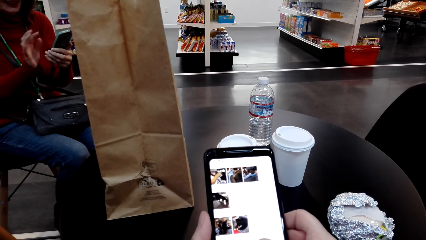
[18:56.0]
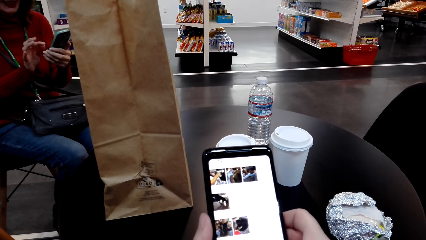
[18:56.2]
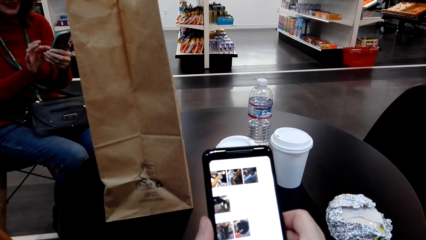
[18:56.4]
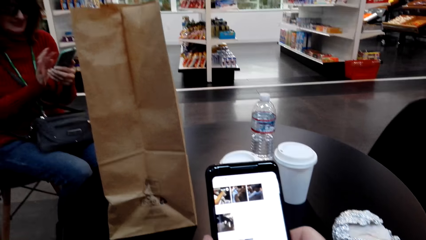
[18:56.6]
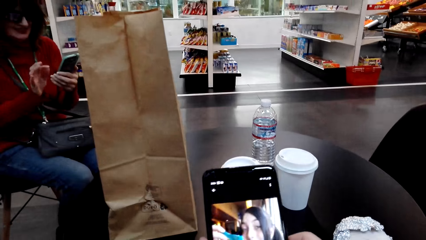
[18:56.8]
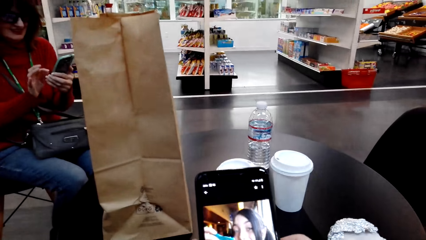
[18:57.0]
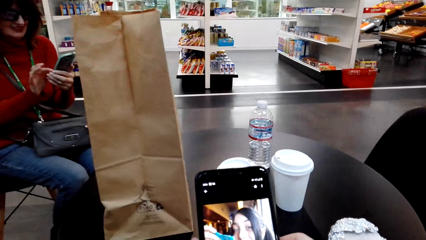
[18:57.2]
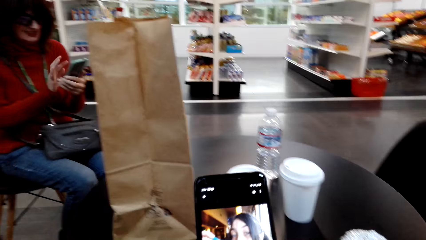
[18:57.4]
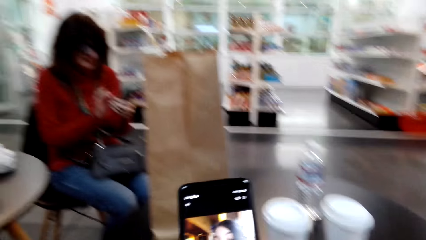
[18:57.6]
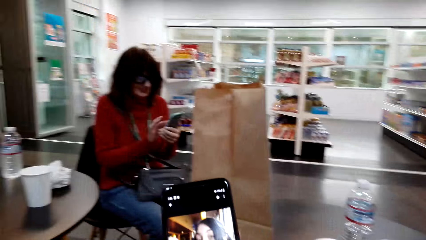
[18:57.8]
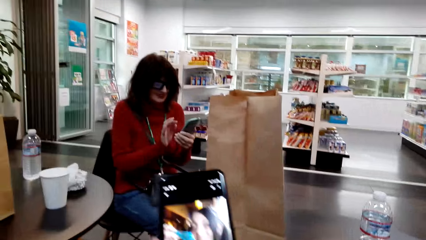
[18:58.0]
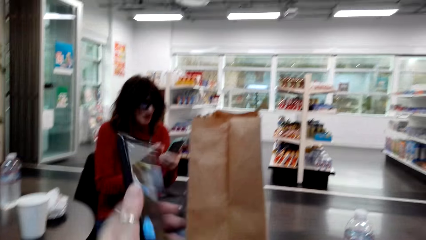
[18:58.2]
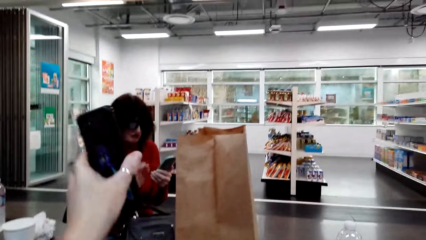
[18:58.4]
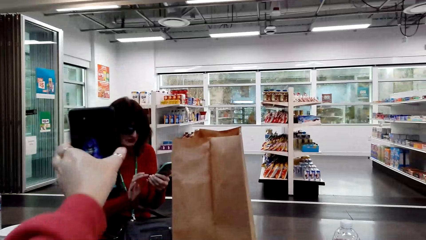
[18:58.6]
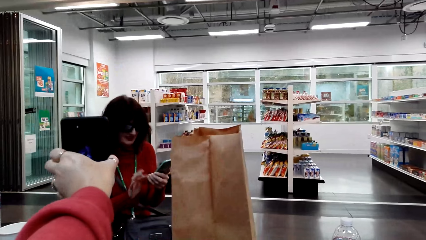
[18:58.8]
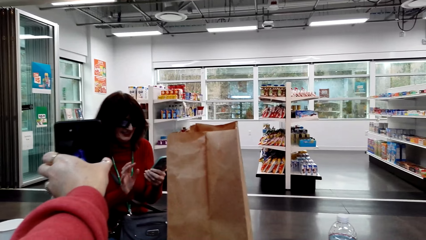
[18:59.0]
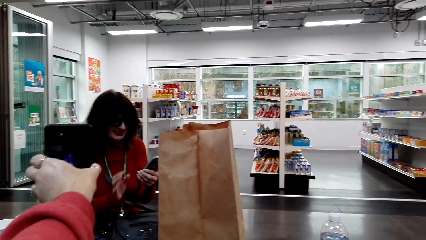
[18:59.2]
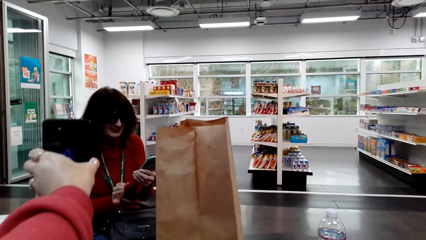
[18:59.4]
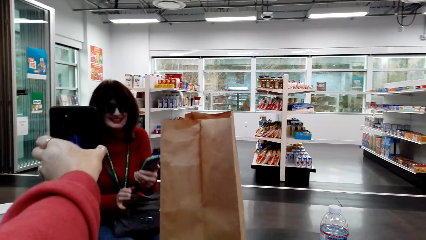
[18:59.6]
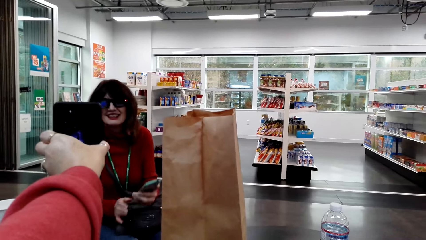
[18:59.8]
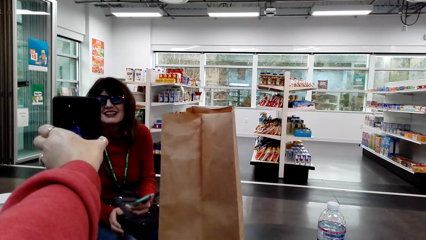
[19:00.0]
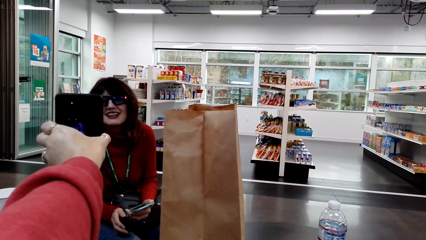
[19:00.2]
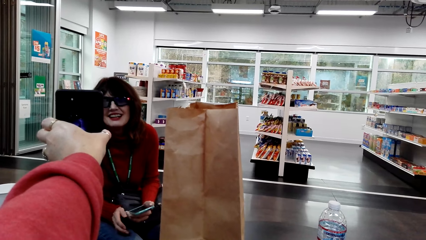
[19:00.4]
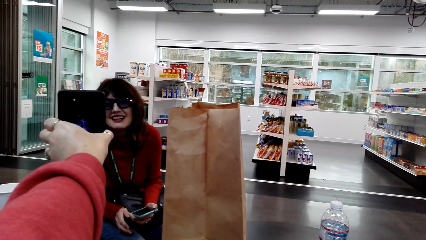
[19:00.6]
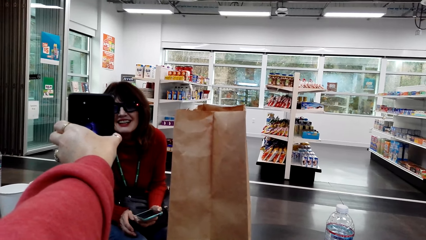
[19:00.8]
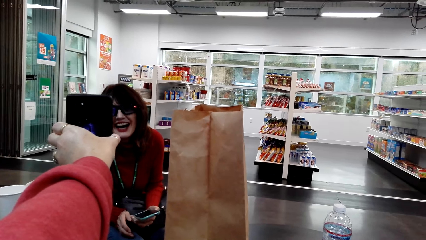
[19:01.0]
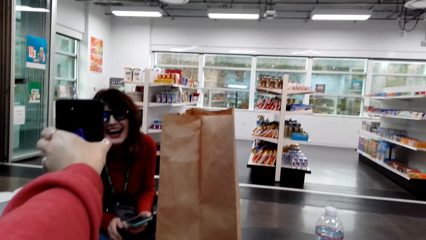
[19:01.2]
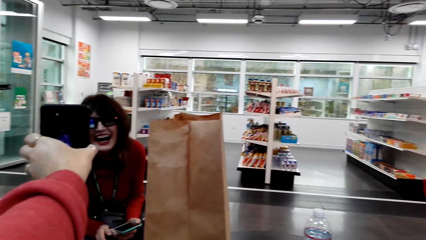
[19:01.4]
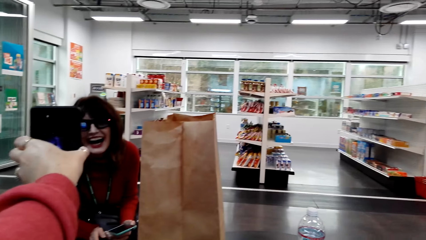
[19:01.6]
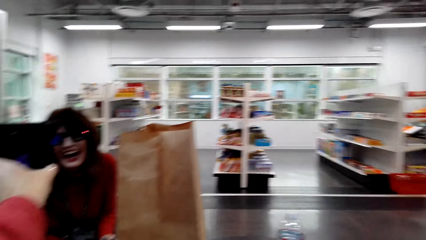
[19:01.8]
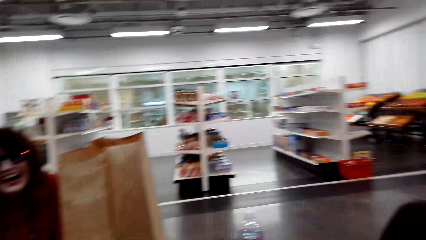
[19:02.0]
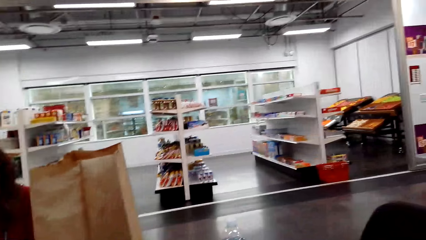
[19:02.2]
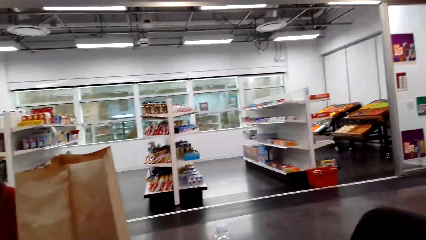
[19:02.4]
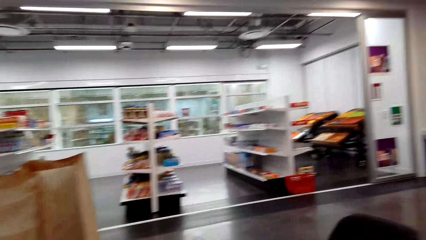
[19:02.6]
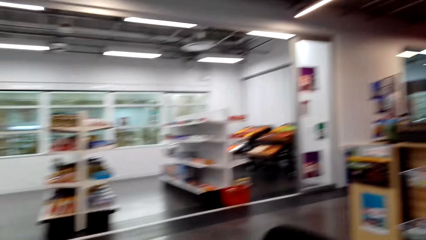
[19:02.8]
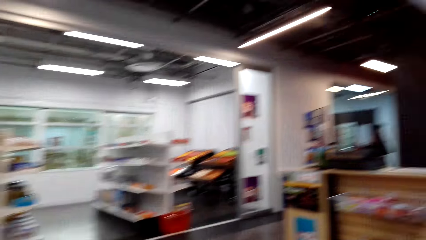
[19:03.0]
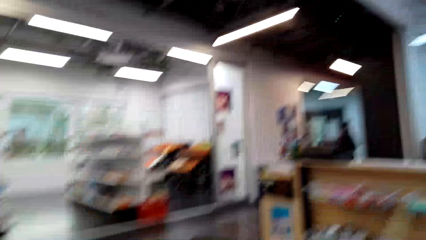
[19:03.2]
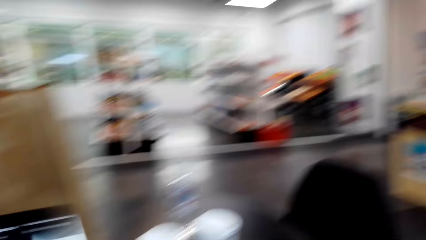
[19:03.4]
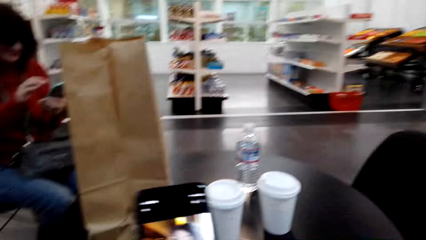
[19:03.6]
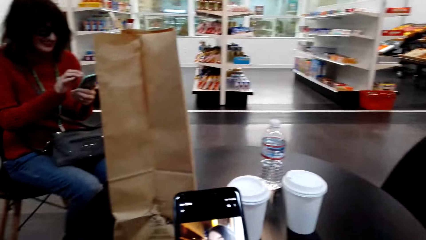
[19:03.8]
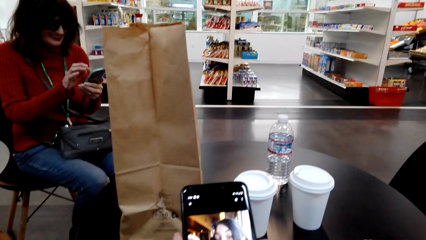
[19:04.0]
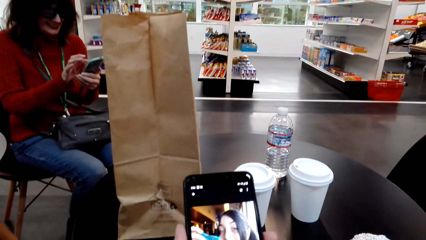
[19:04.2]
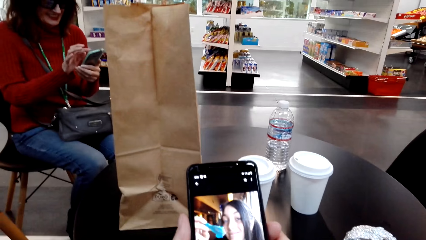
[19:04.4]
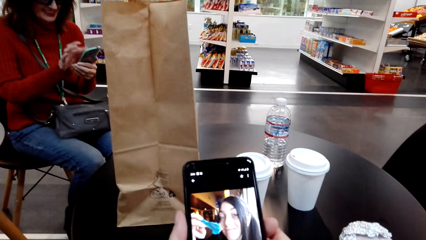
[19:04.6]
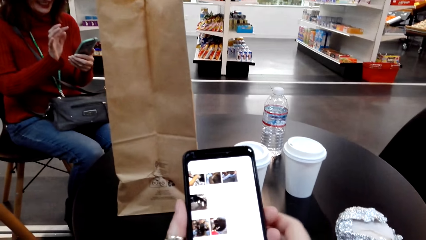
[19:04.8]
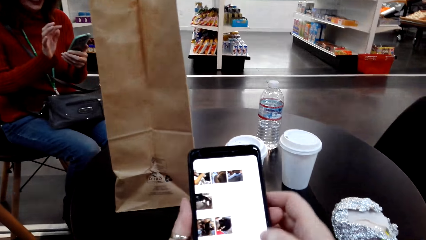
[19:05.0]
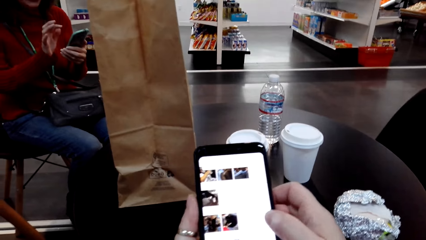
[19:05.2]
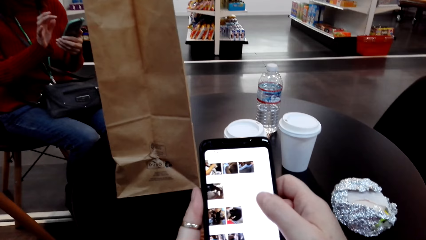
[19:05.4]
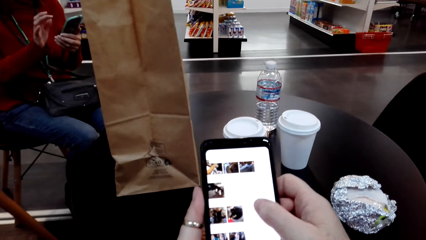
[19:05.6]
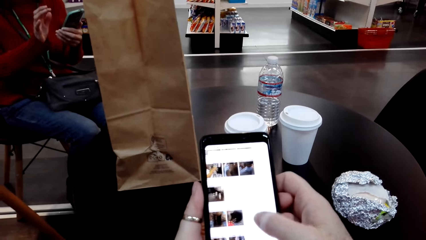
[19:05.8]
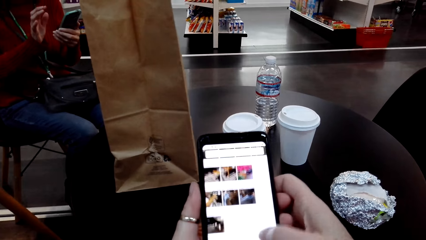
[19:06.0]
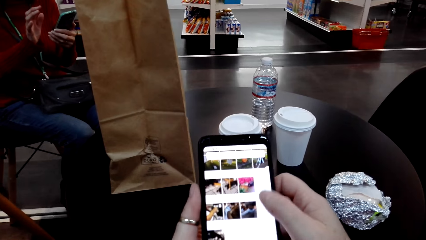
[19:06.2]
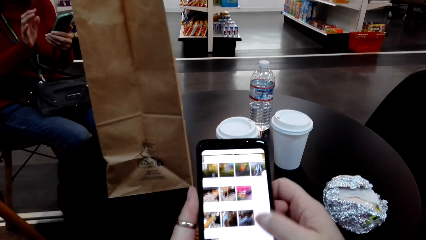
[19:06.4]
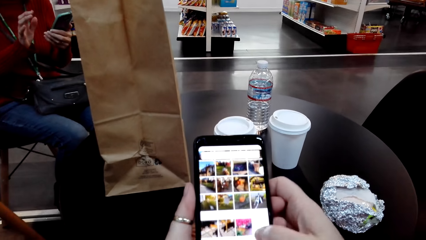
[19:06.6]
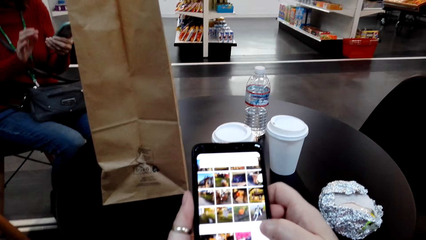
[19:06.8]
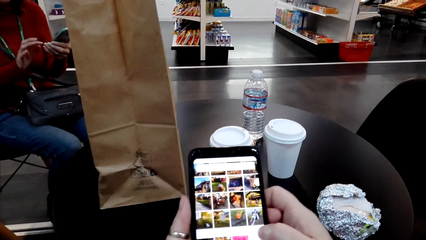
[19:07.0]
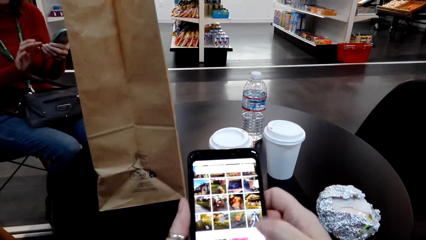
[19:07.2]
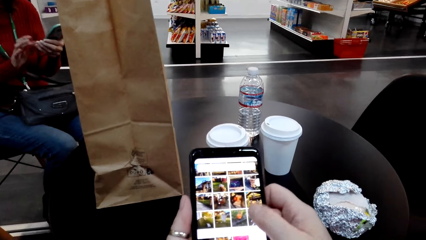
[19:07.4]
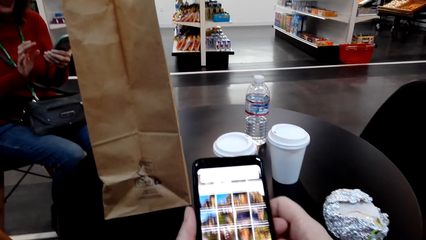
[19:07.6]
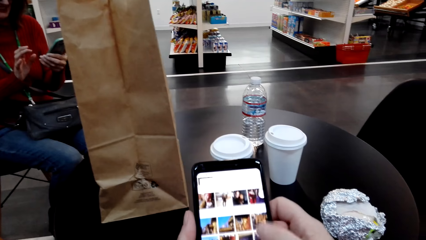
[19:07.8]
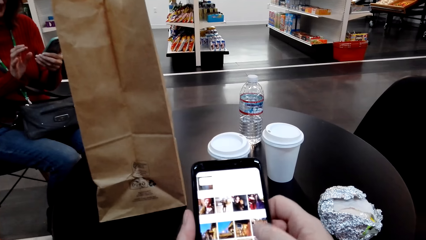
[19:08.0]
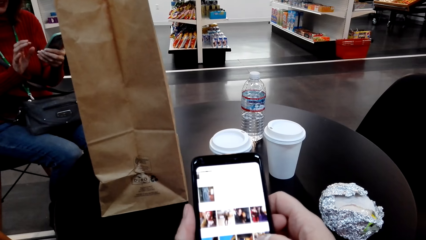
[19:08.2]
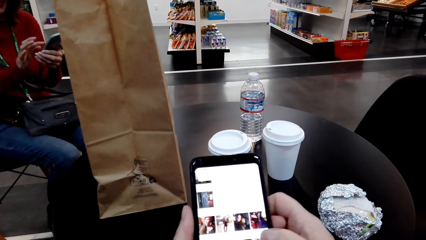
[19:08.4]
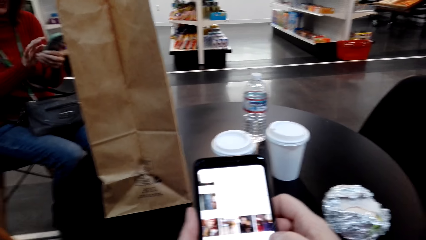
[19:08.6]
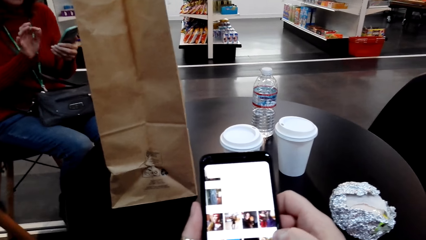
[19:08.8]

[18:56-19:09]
The camera wearer shows a woman a picture in her phone. They operate her phone.

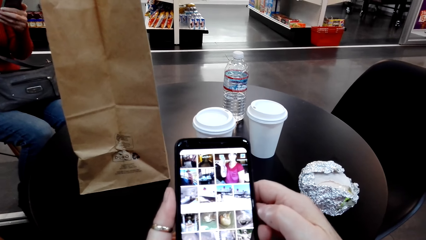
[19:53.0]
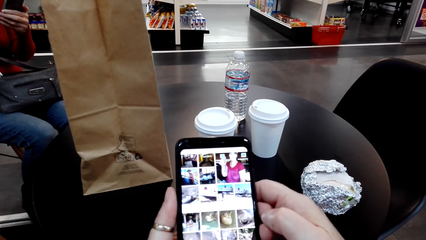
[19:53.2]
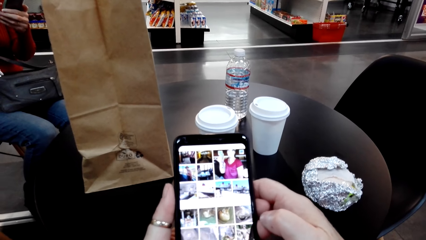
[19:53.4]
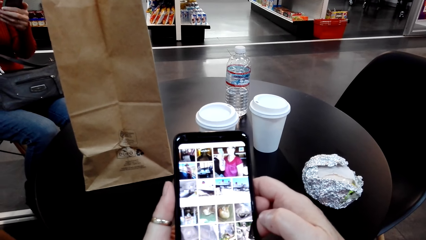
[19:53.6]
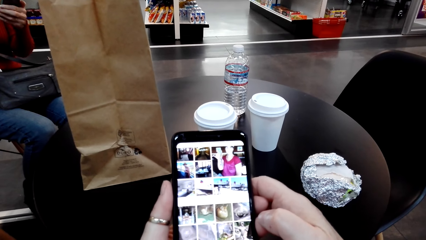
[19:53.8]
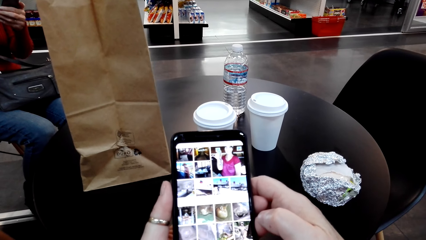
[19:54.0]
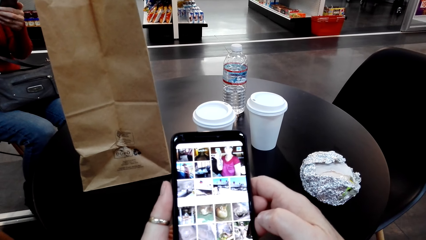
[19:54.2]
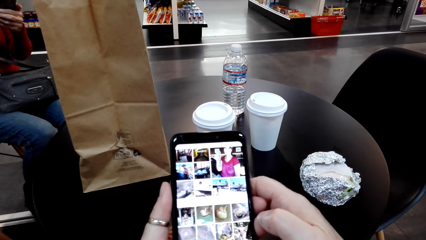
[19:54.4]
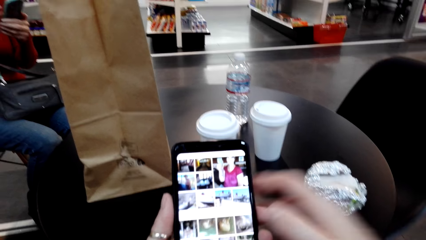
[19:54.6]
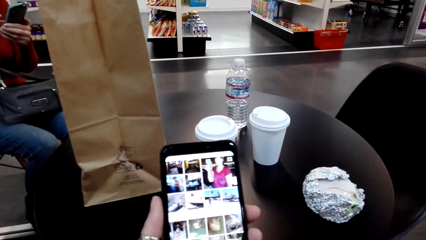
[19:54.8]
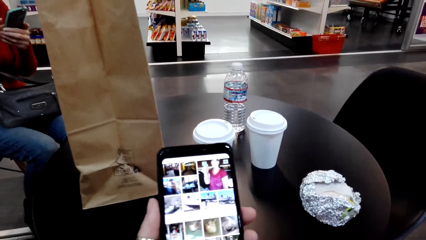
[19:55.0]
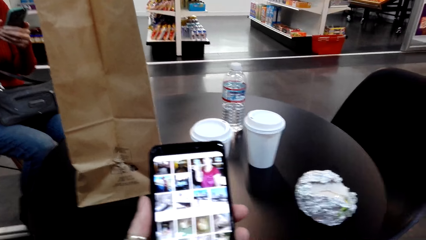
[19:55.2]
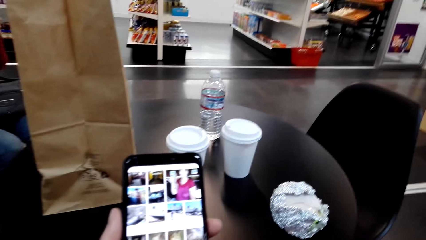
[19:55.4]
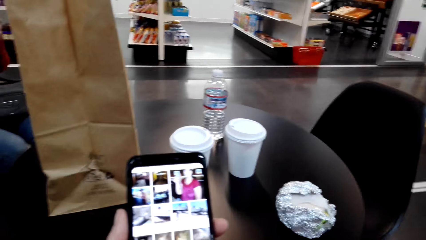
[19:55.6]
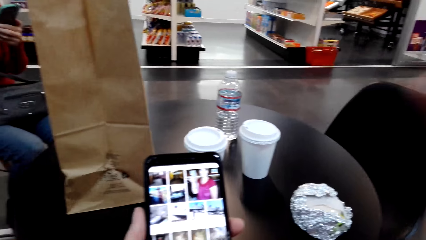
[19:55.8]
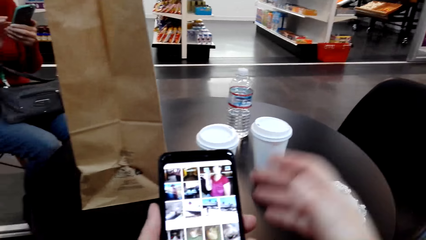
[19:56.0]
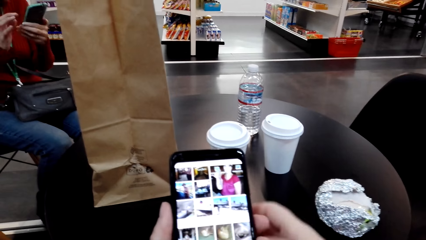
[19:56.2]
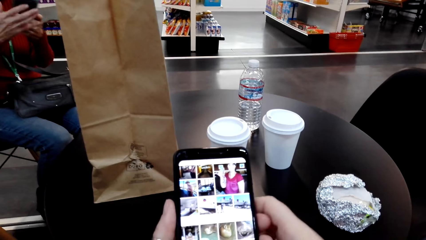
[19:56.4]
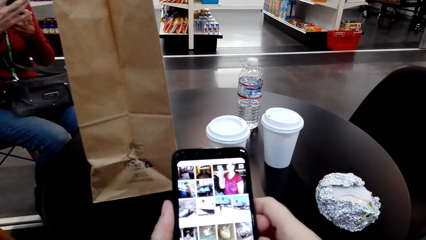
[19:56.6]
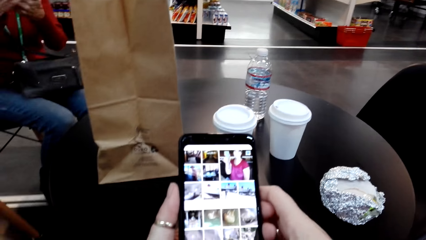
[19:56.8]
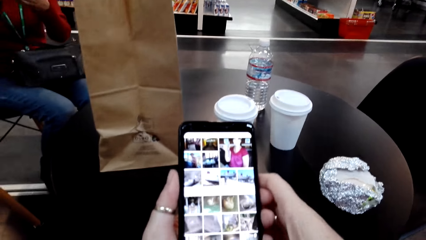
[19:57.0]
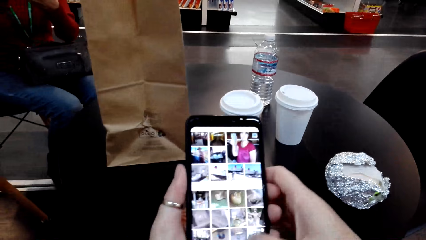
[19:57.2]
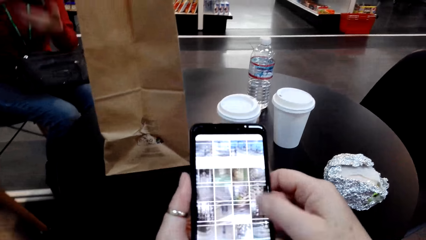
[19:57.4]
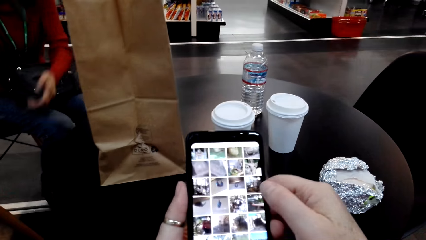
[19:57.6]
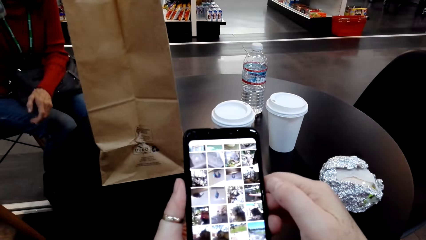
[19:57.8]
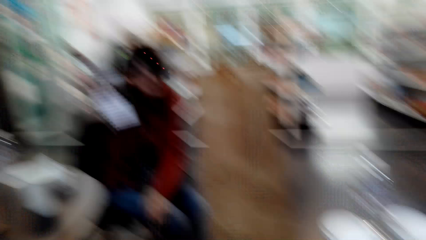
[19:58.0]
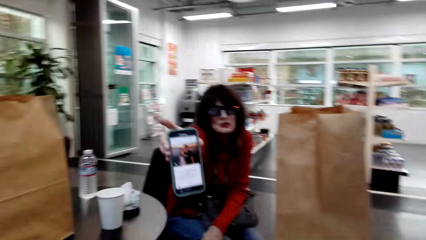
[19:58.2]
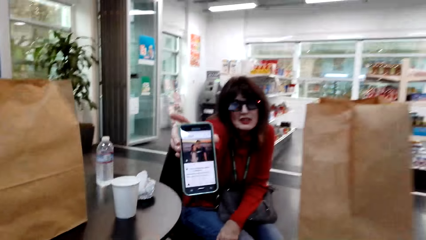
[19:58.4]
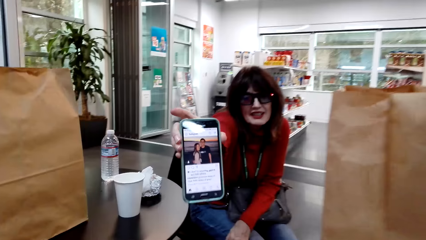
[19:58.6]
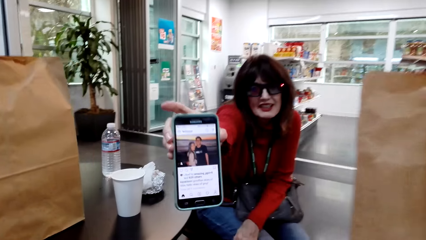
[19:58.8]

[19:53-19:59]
The camera wearer touches something. A woman shows the camera wearer a picture in her phone.
